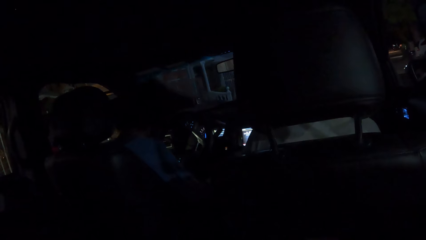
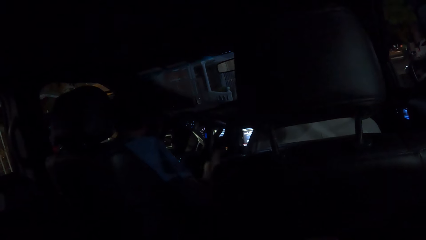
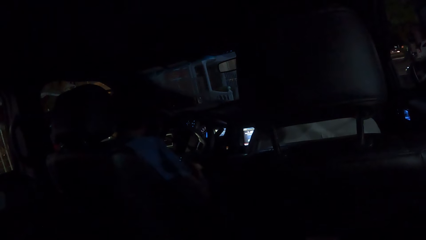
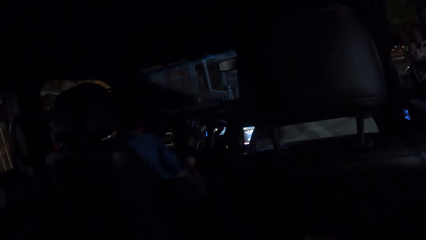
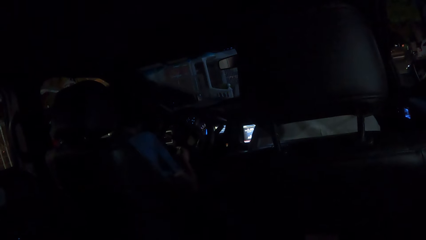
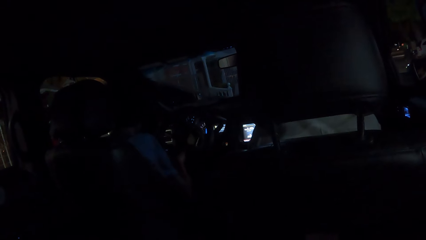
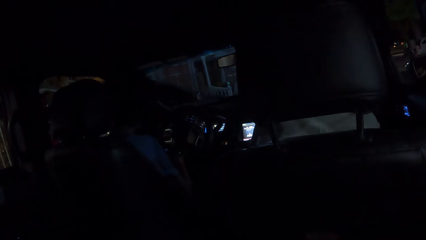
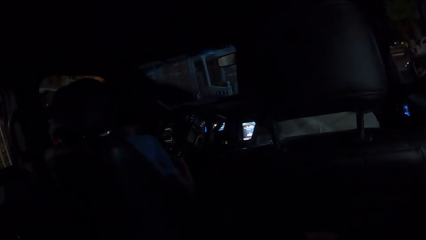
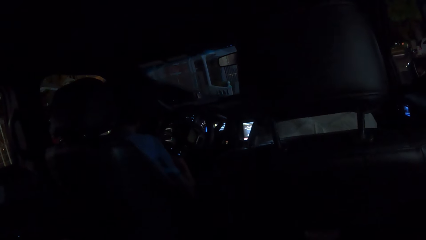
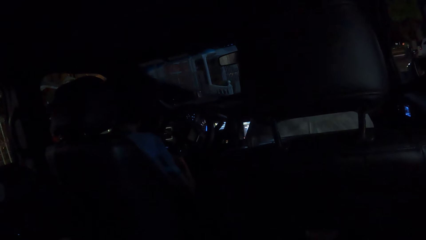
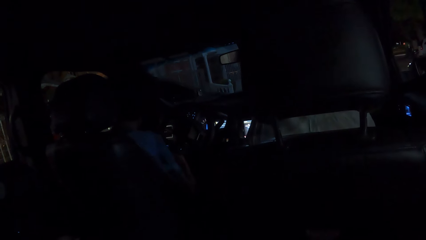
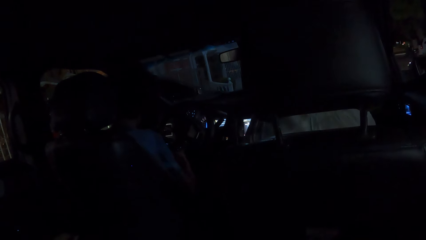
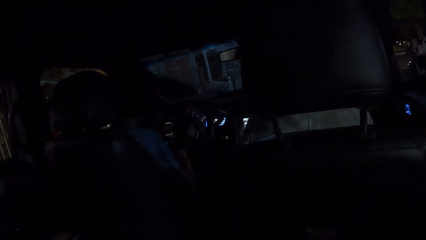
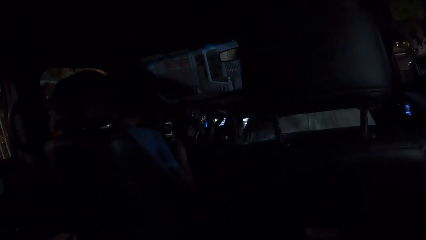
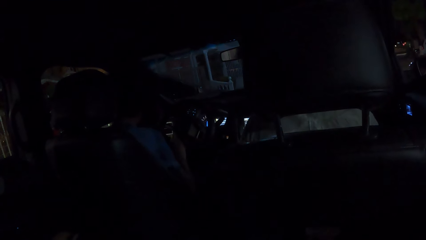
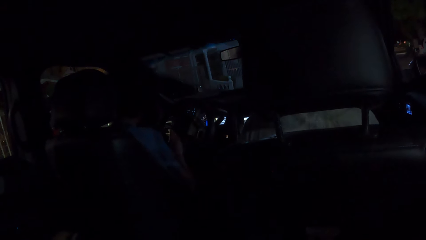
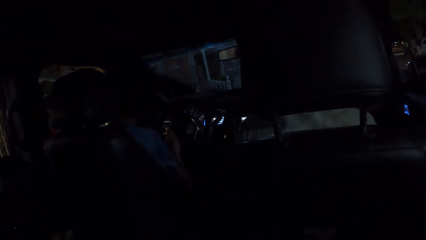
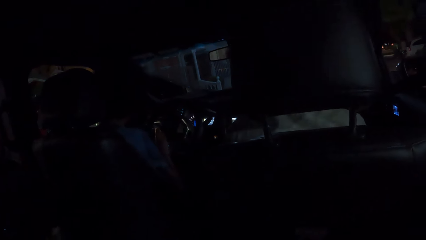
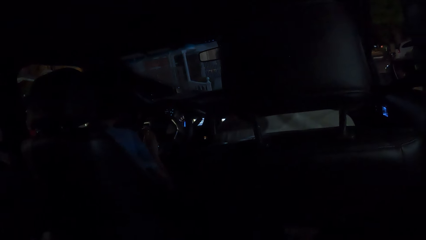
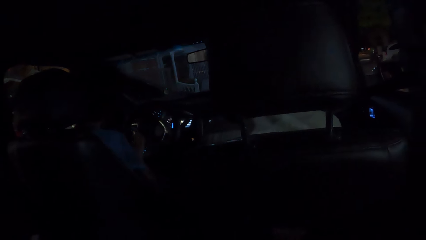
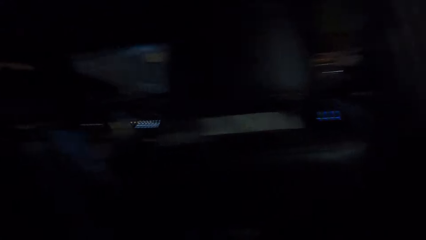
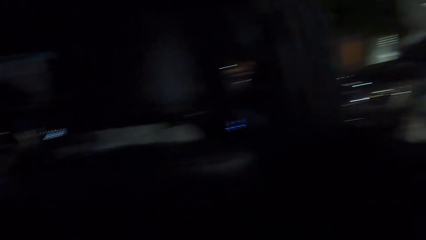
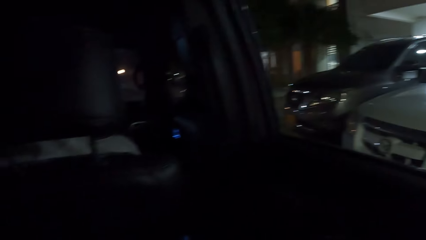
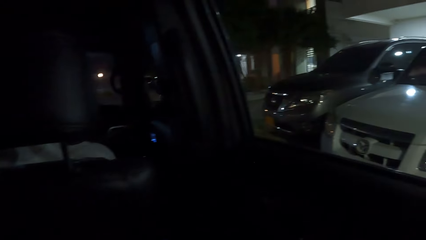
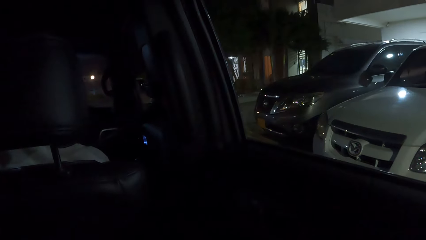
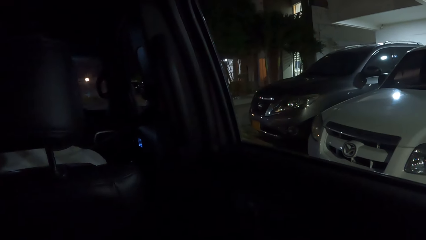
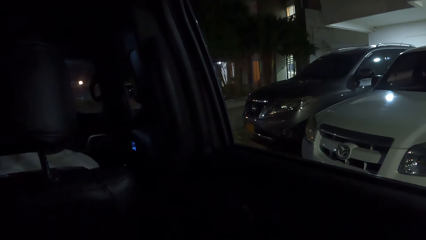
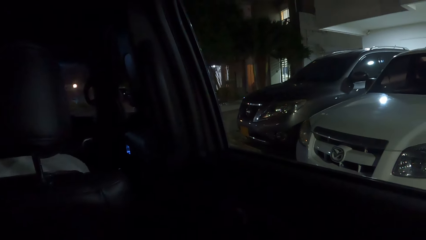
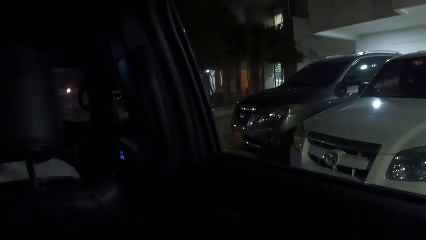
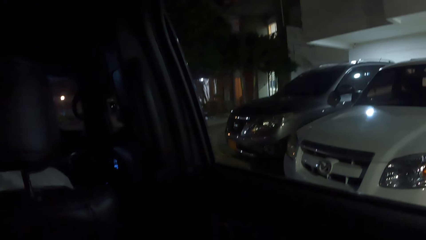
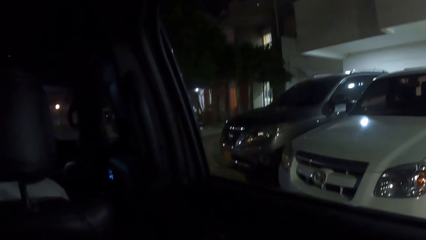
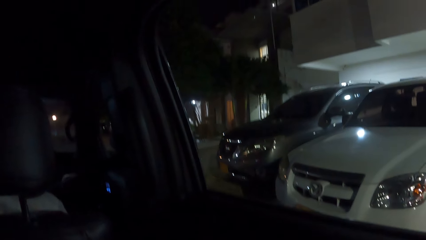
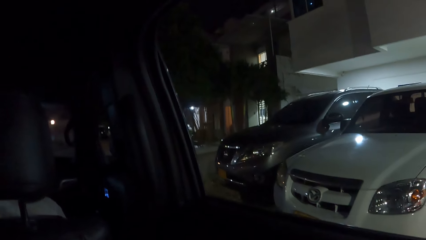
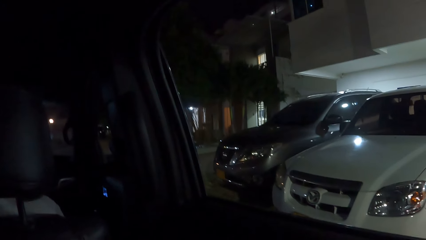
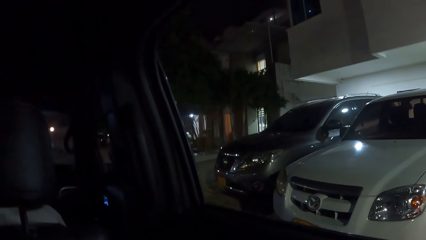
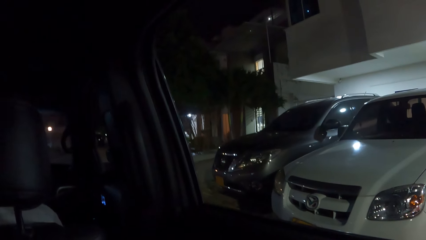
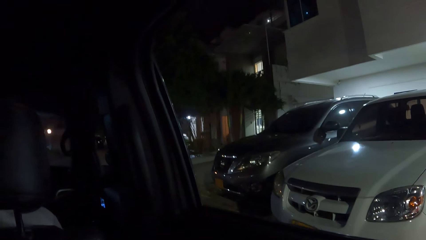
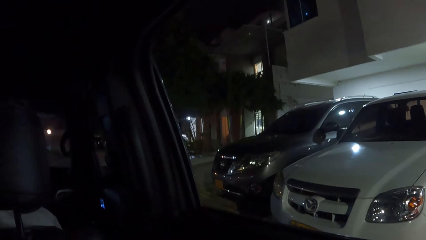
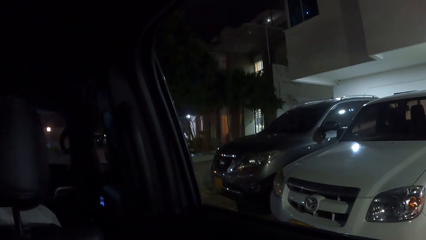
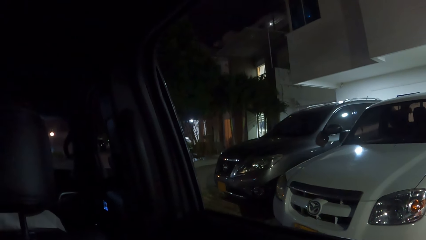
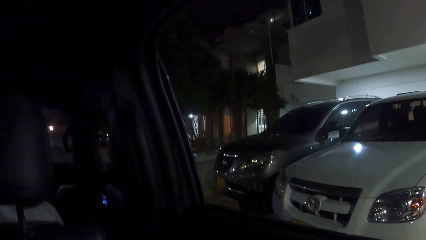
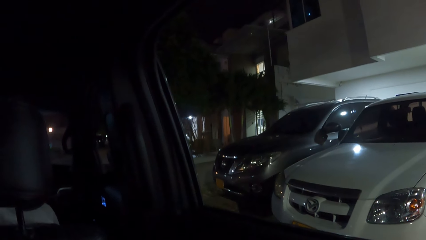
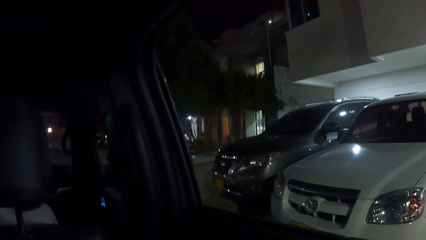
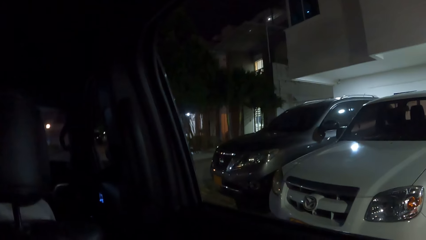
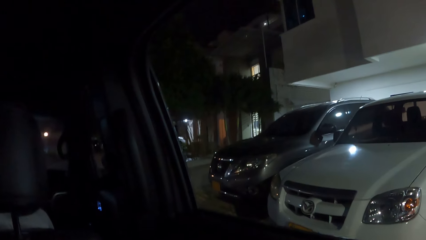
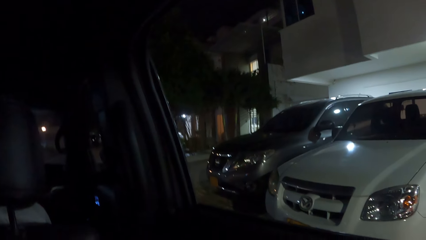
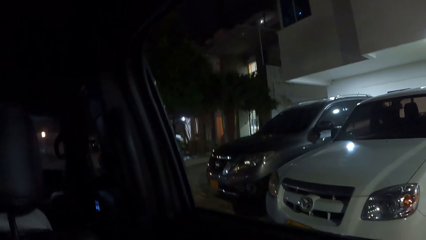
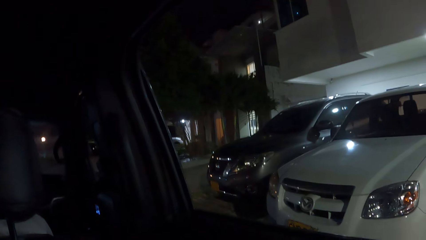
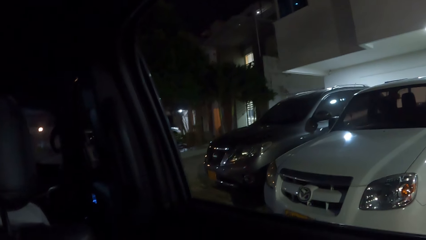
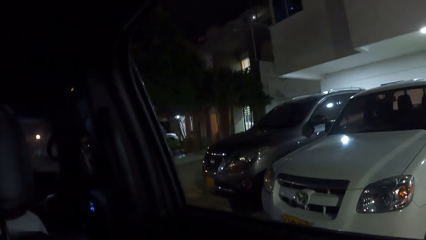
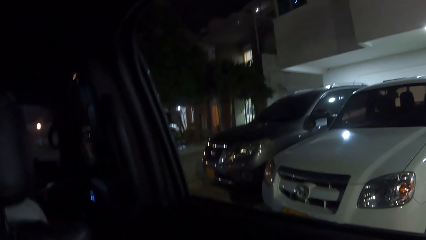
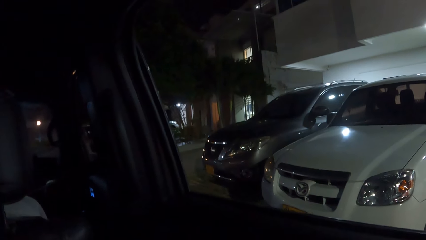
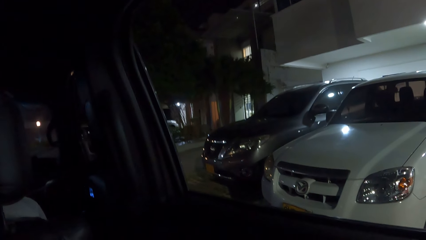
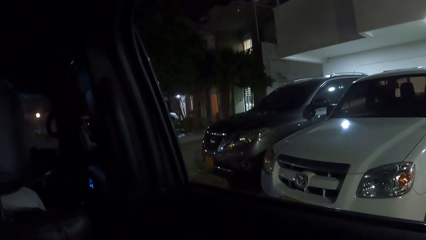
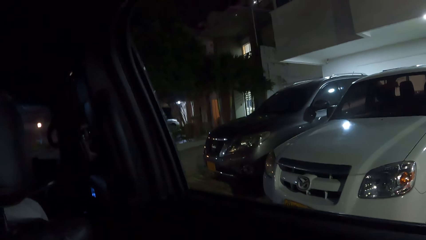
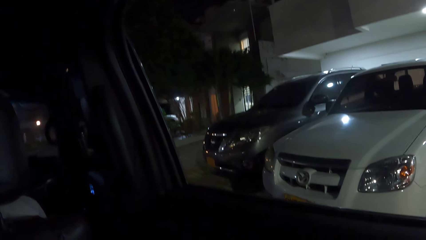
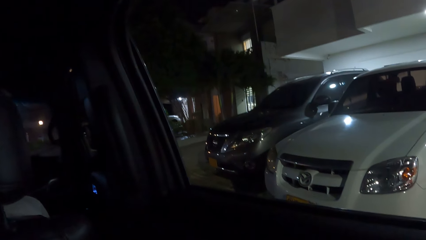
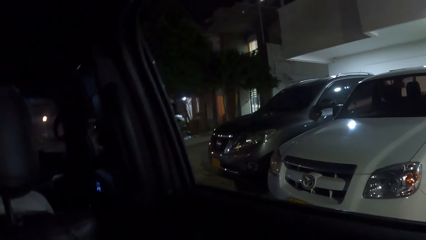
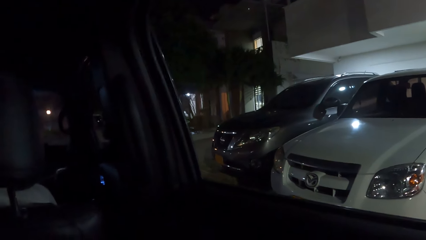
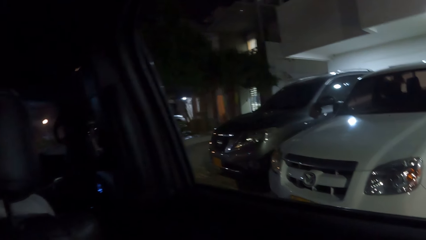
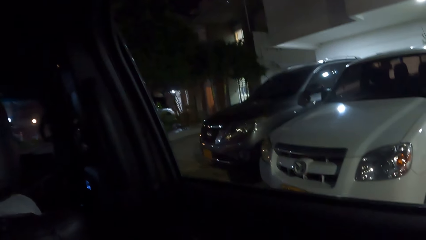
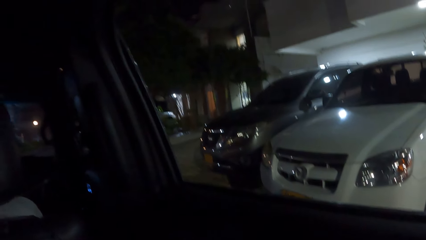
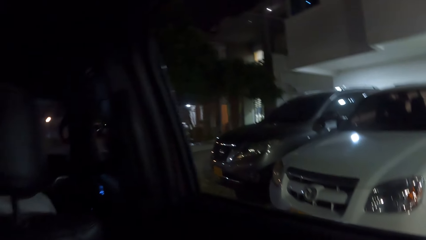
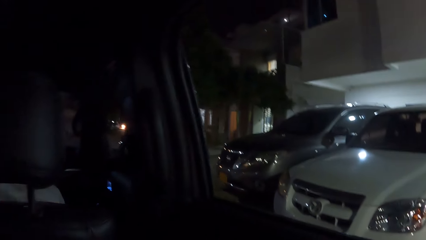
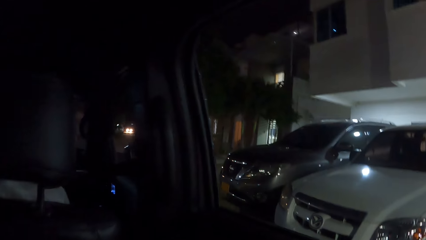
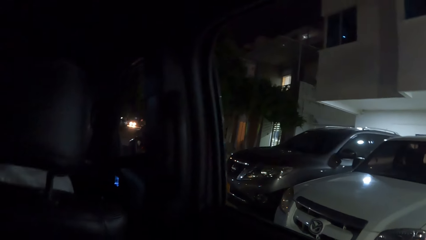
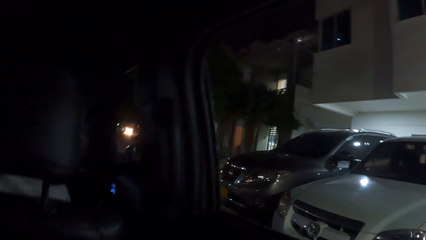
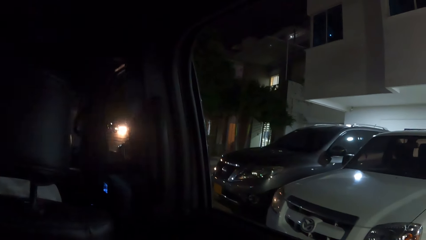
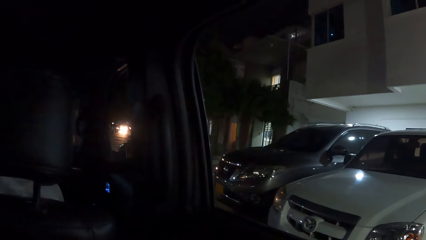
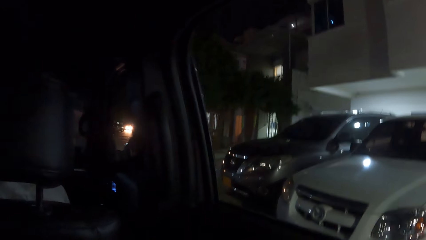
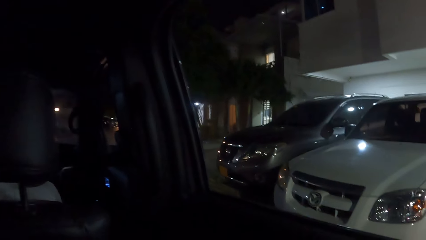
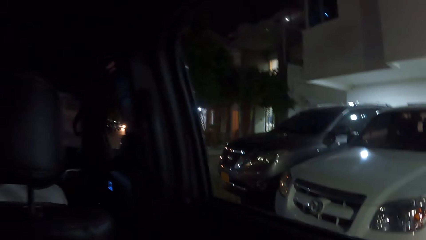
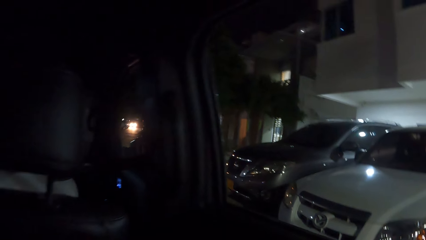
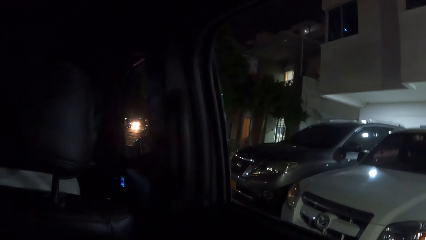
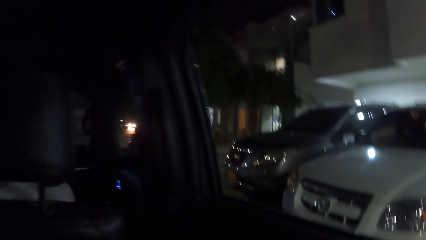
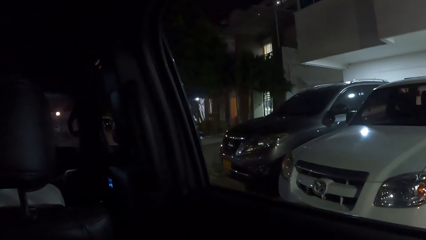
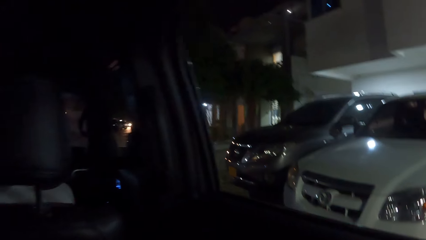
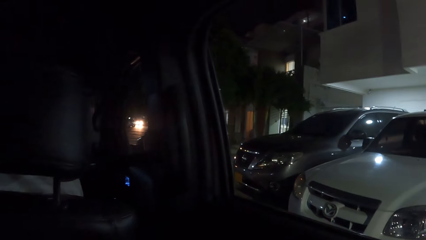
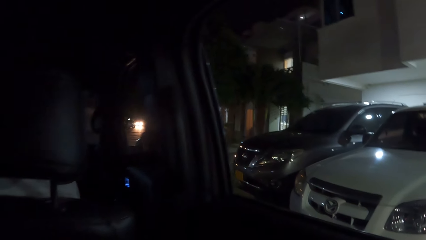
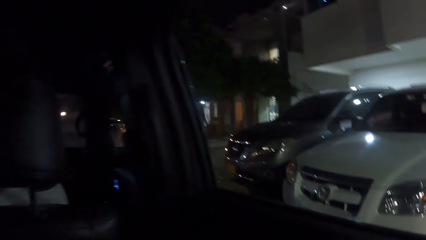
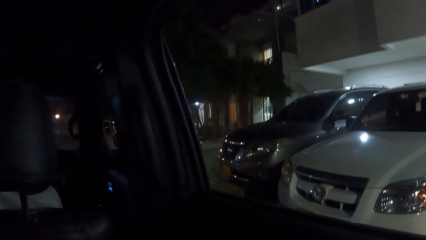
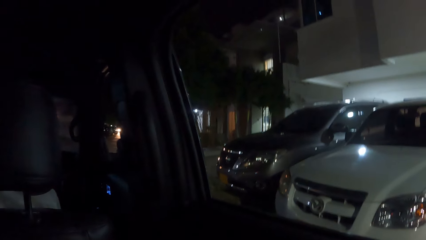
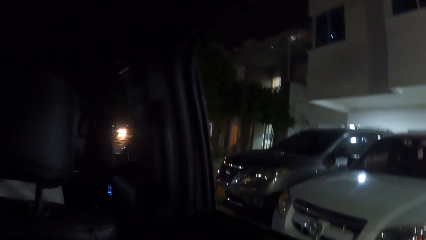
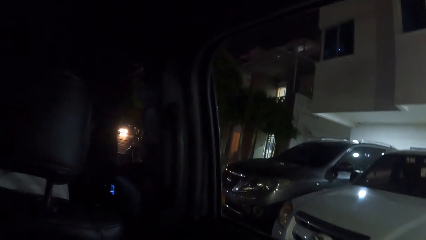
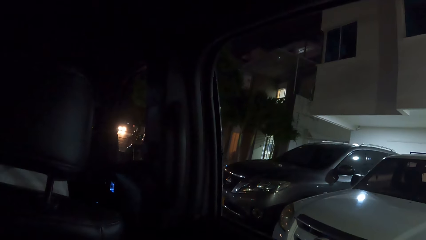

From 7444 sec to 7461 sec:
A man drops the backpack. The man touches something. The camera wearer looks outside through a car window. He stares at the vehicle. He shakes his head.
